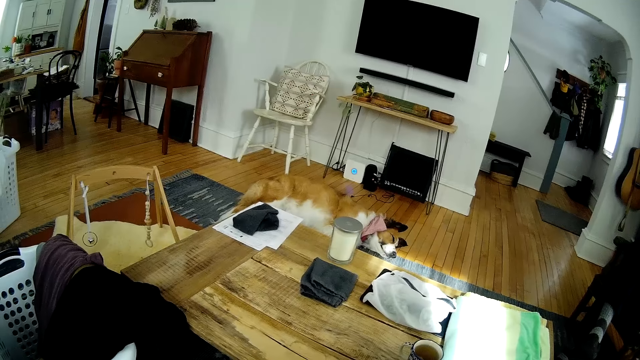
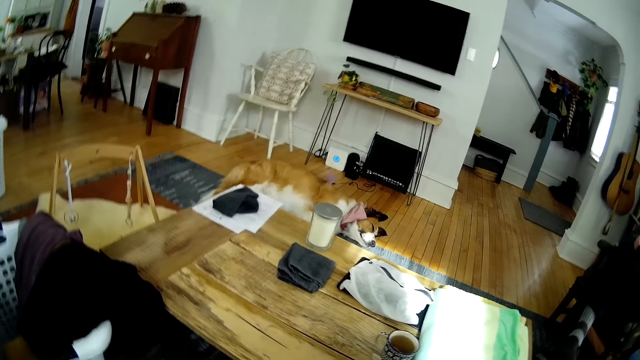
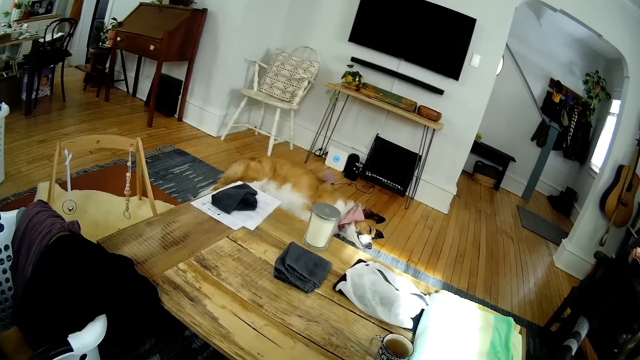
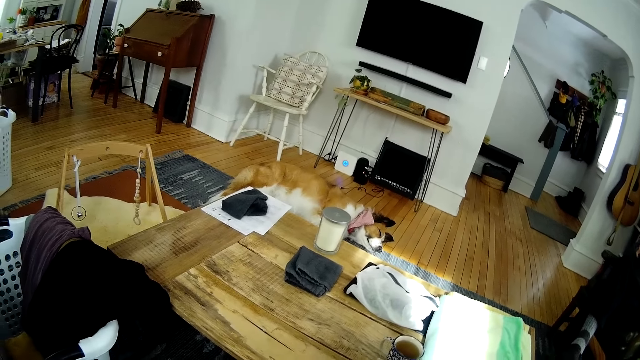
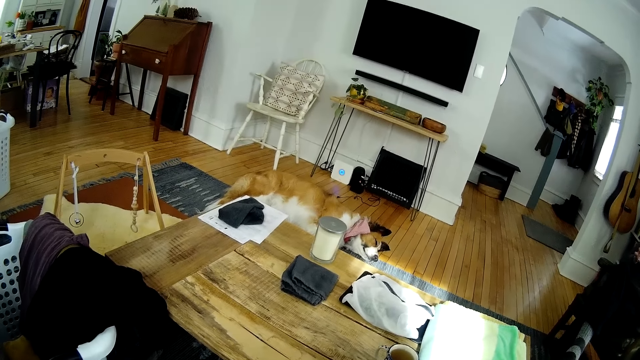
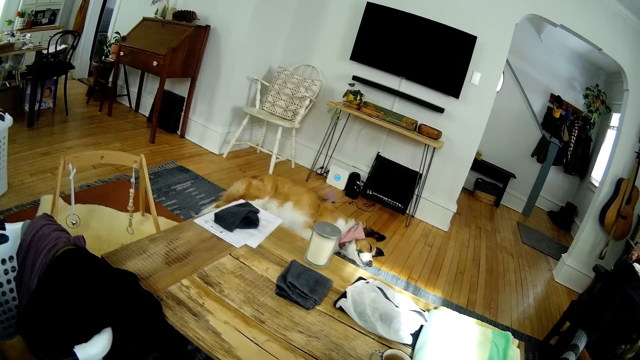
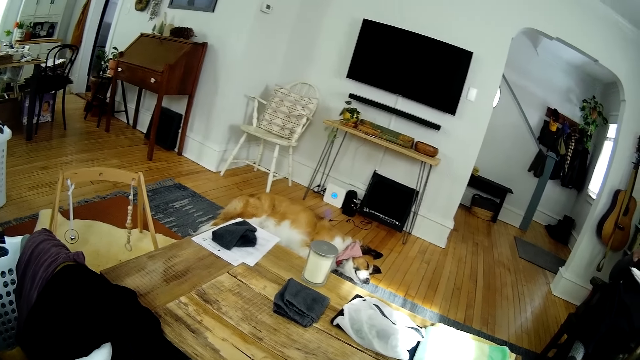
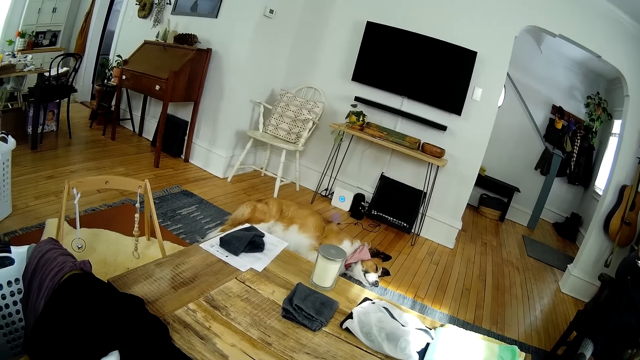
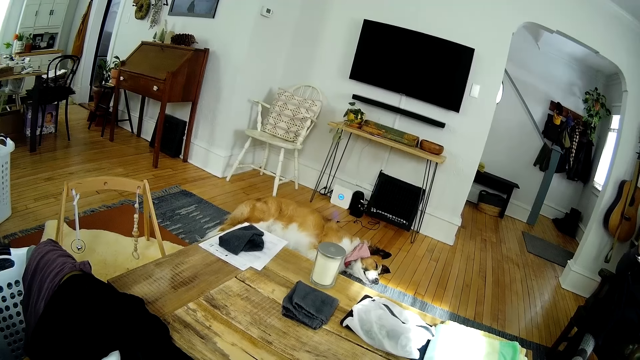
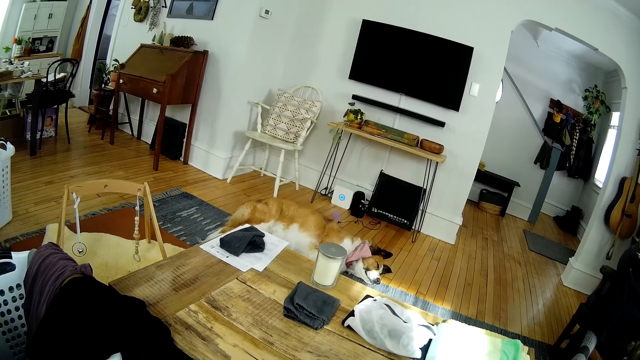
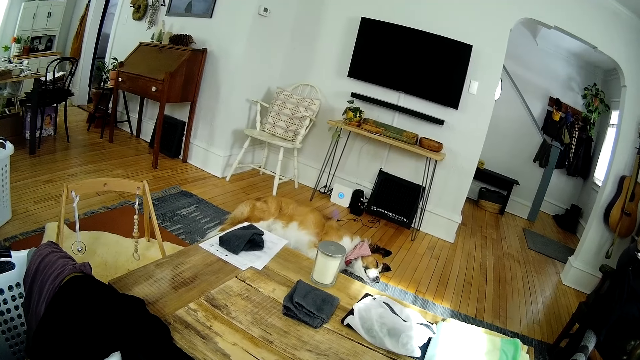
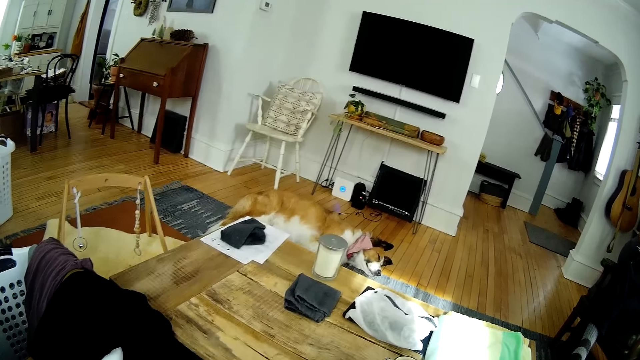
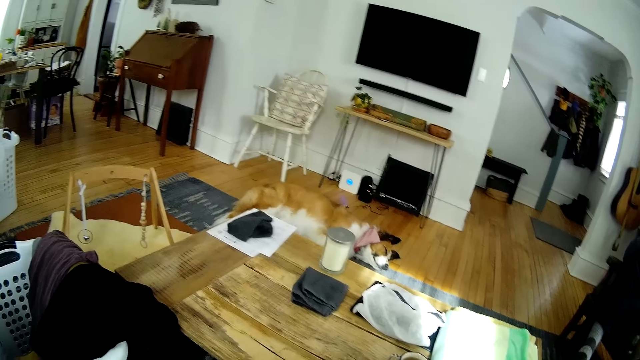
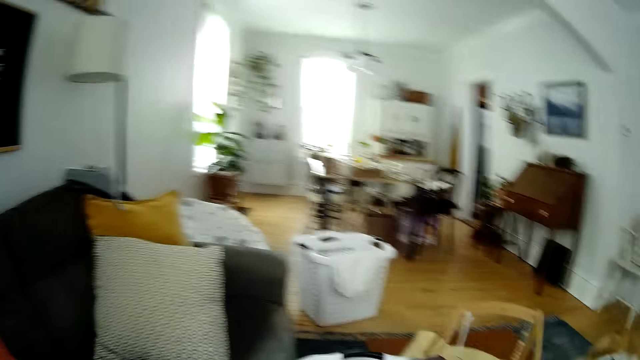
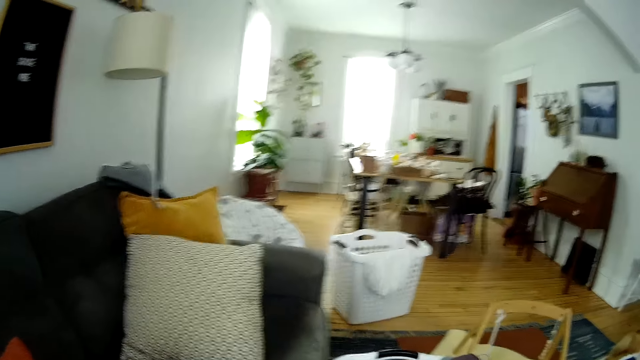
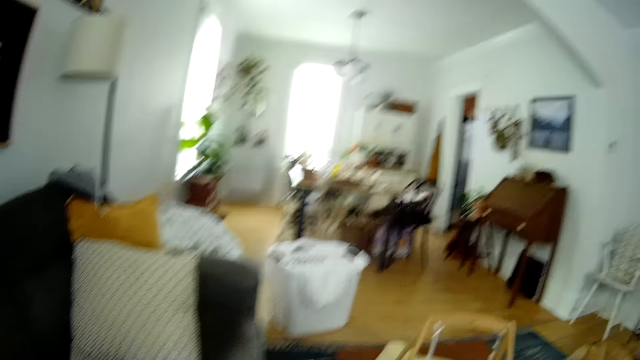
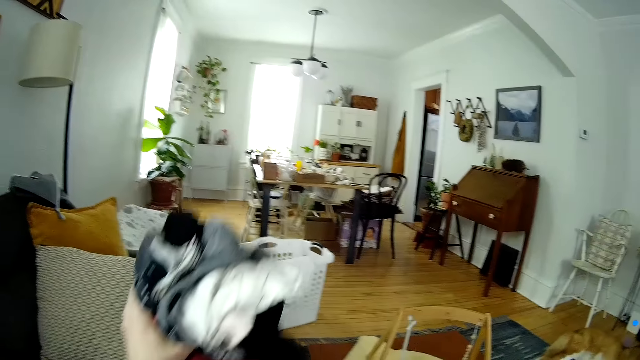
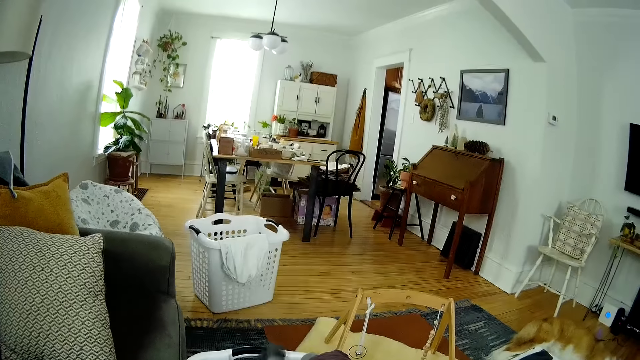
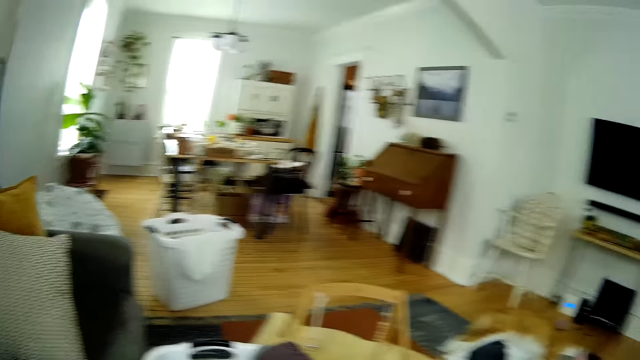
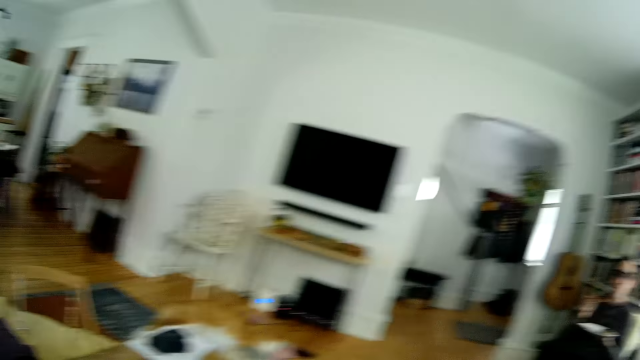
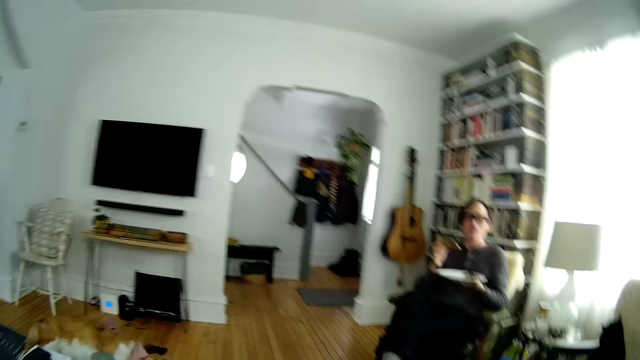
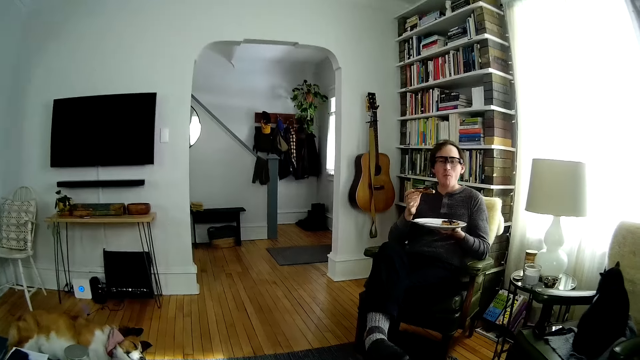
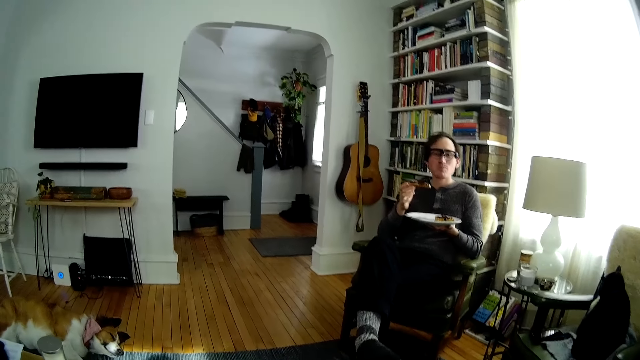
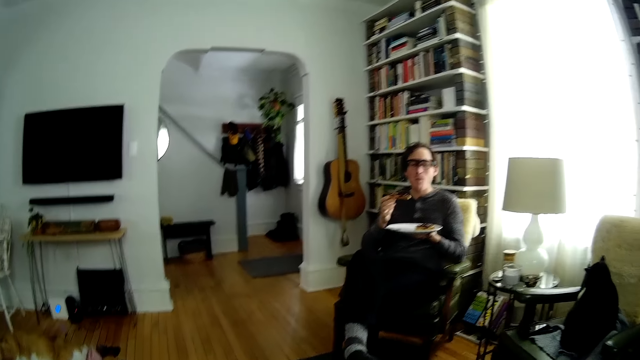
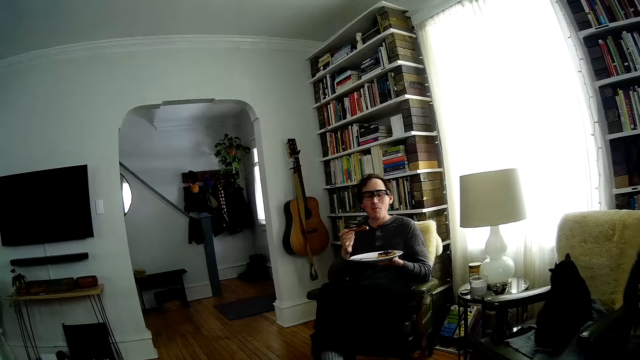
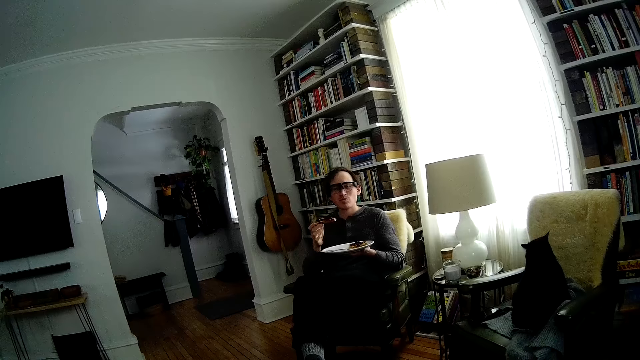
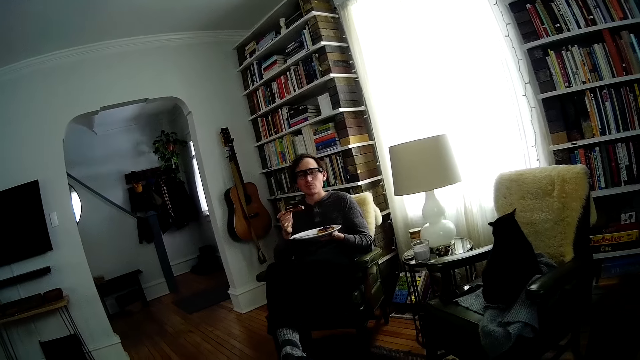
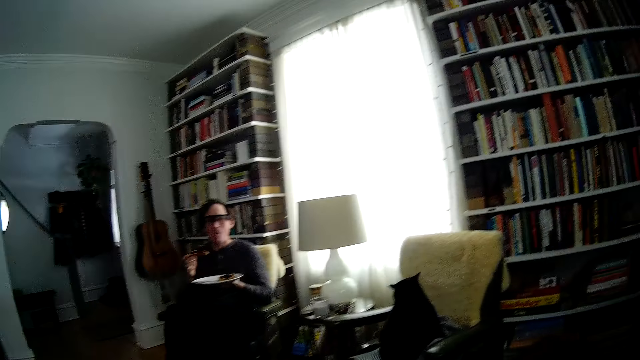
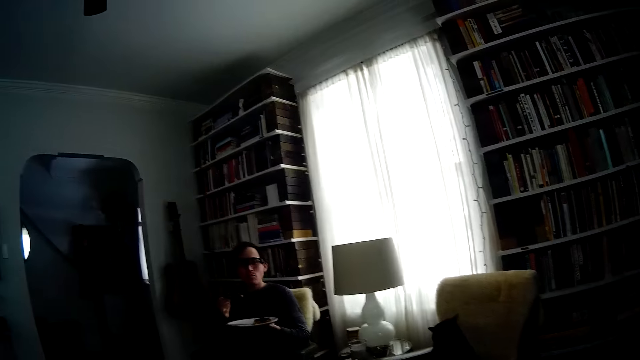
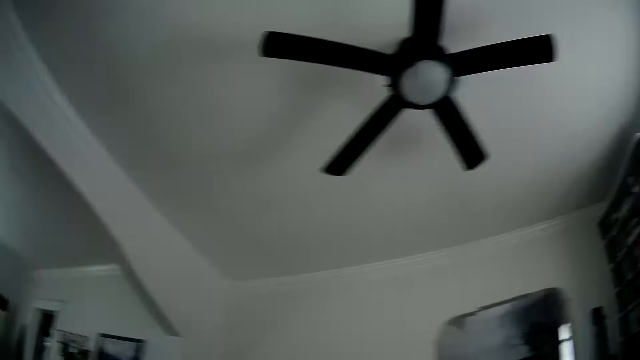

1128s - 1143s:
A man moves his right hand on the plate towards his mouth. The camera wearer looks around the room. She raises the pant with her left hand, puts a cloth down, and drops the clothes in her hands in a basket. She picks up clothes. The man chews bread in his mouth.

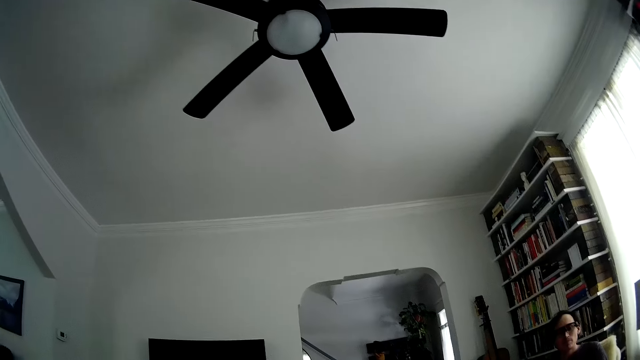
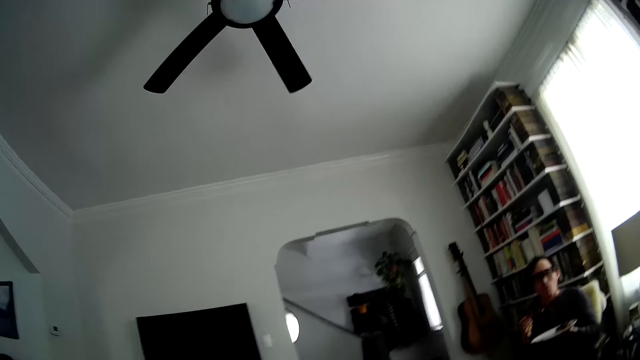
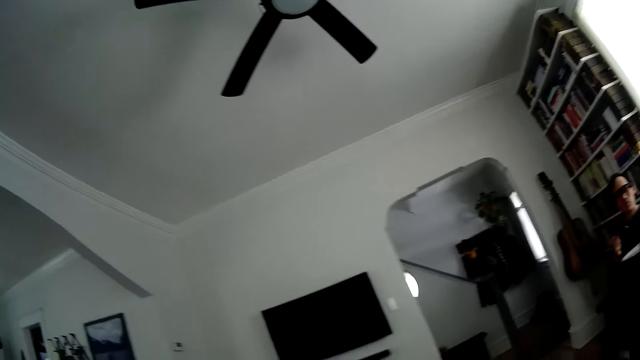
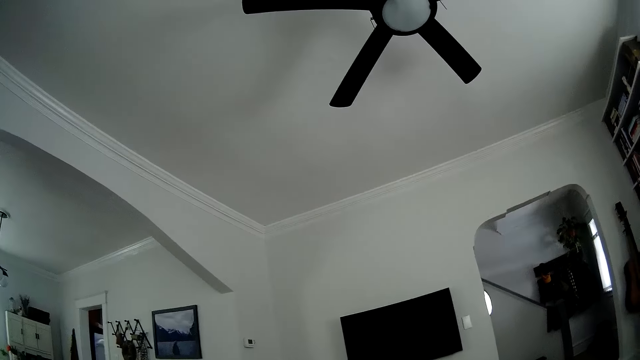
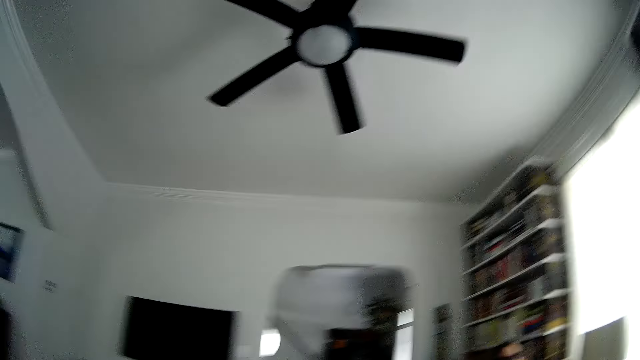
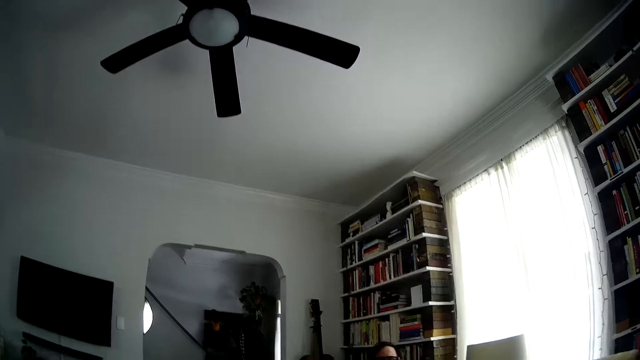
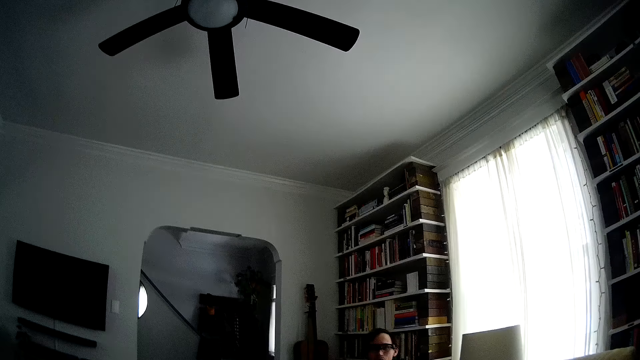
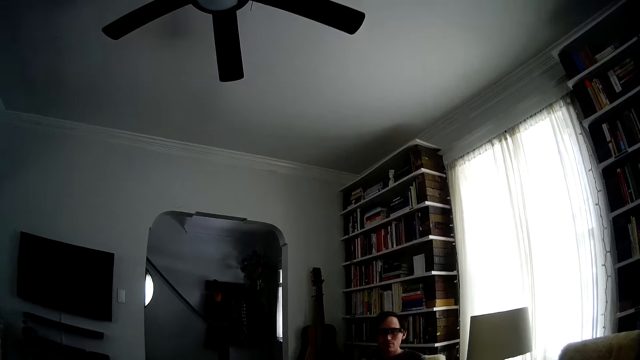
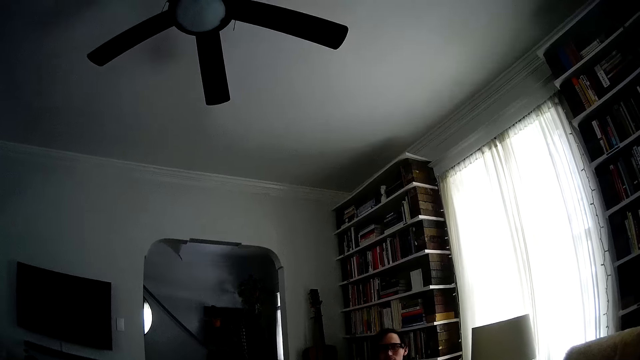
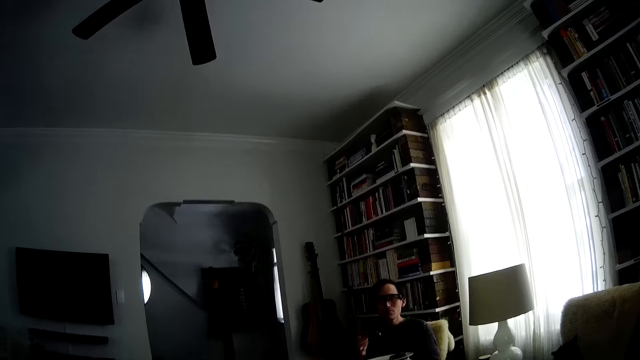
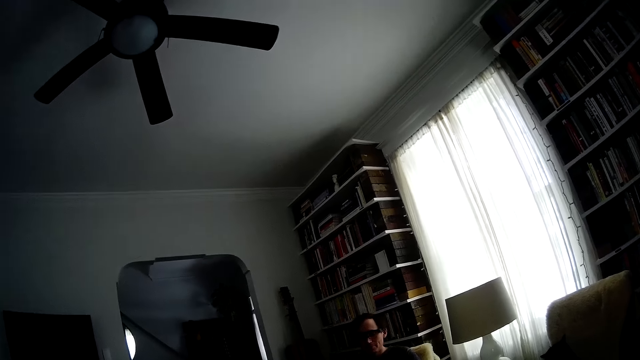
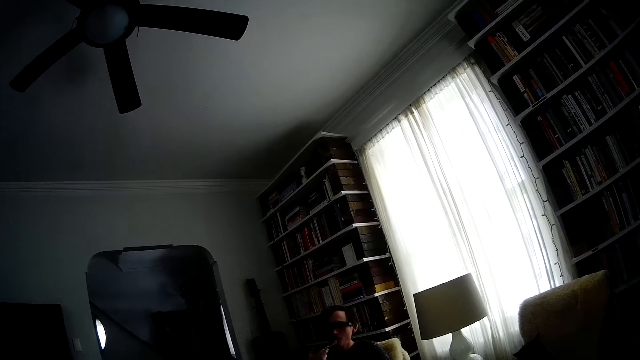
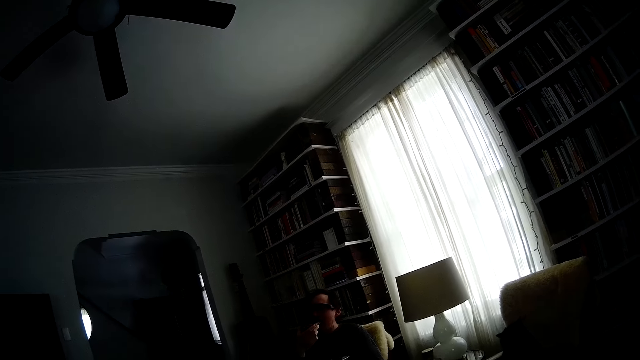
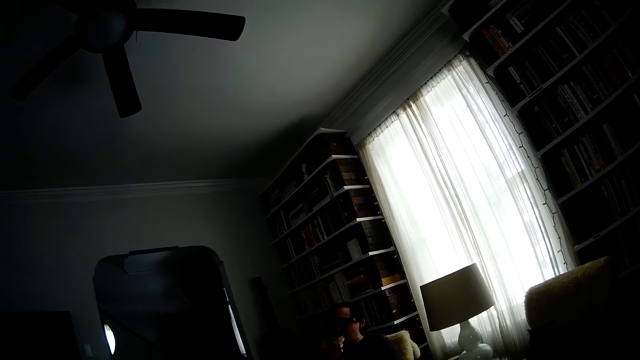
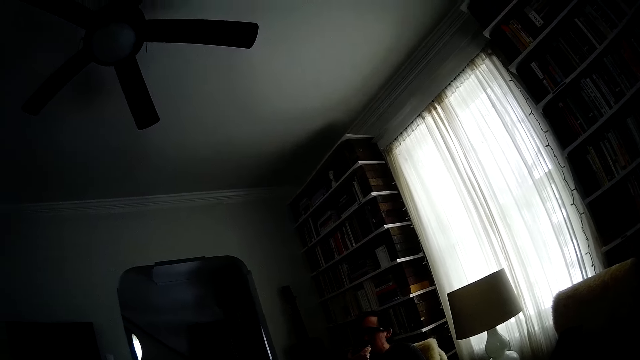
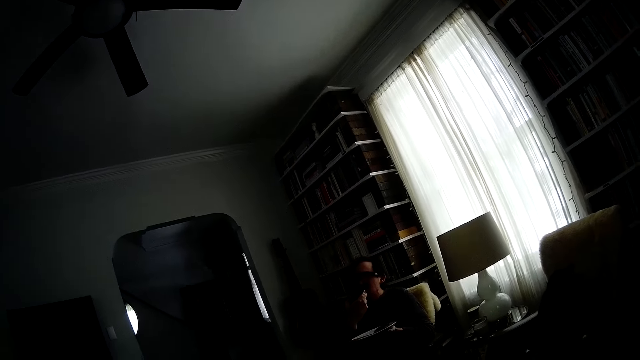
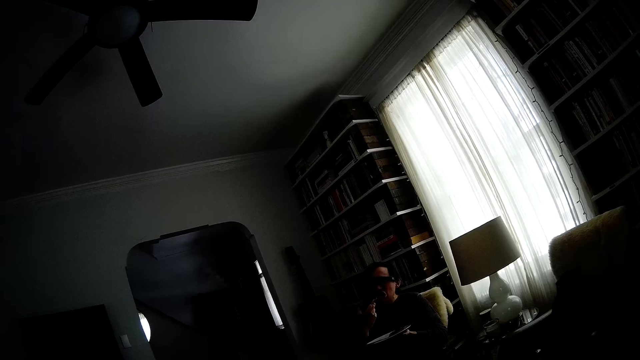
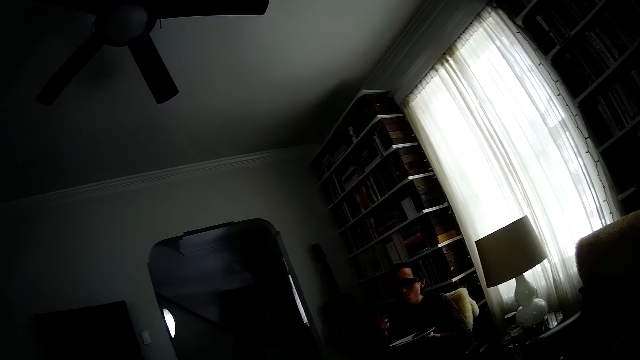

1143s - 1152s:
A man puts the bread in his mouth with his right hand and removes the bread in his right hand from his mouth.
